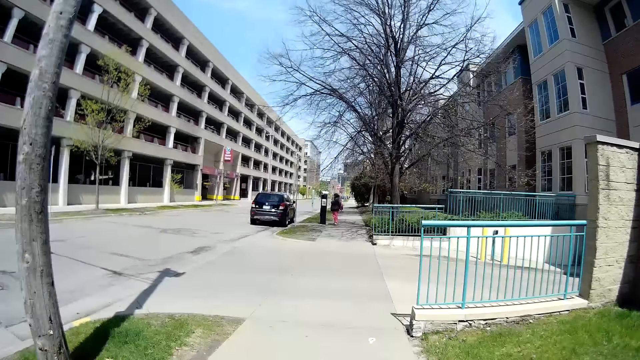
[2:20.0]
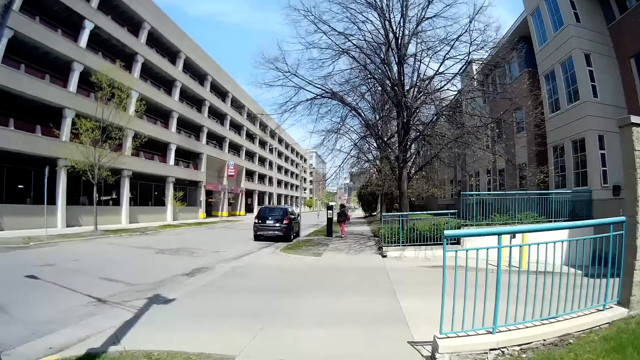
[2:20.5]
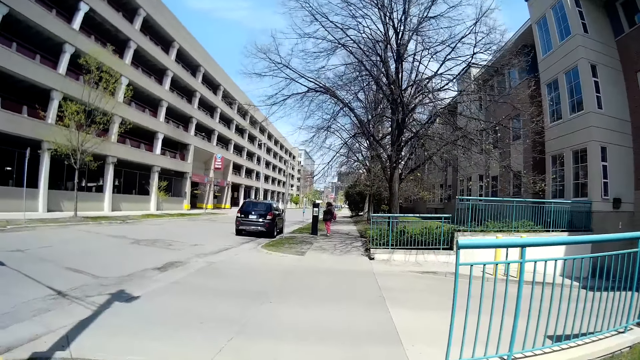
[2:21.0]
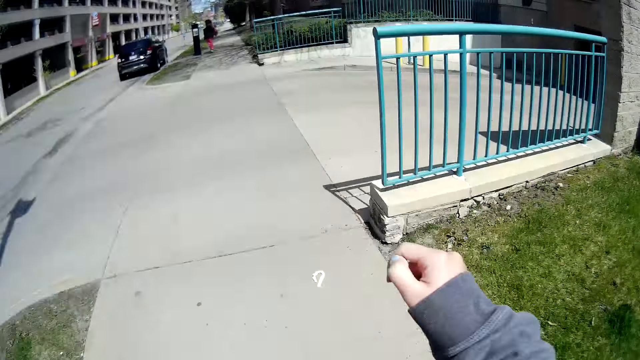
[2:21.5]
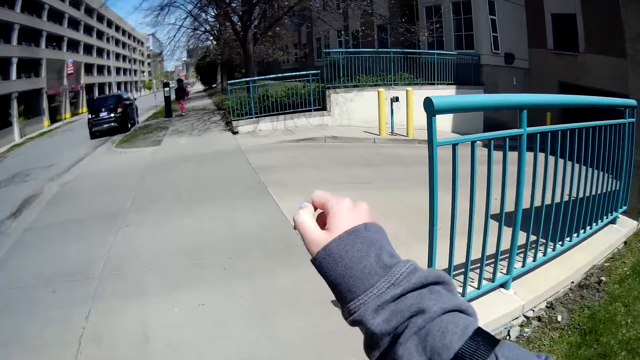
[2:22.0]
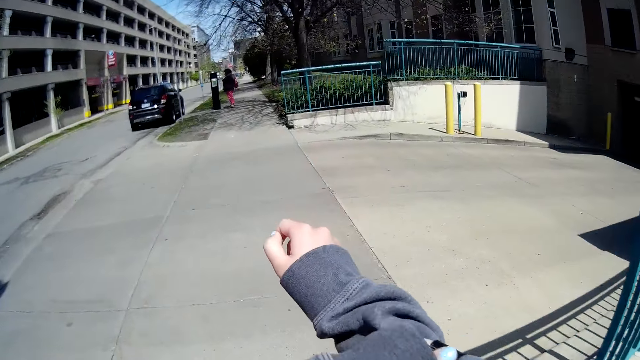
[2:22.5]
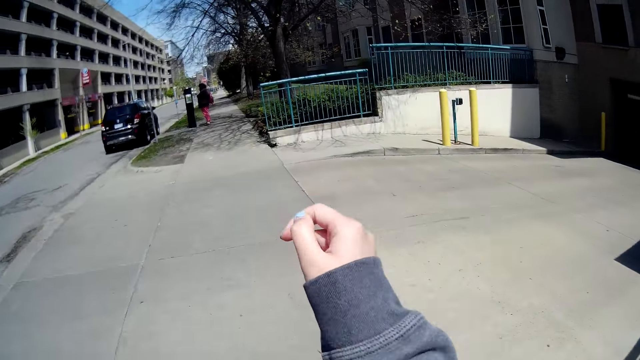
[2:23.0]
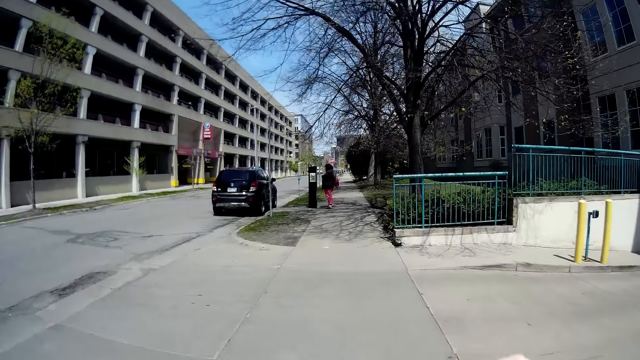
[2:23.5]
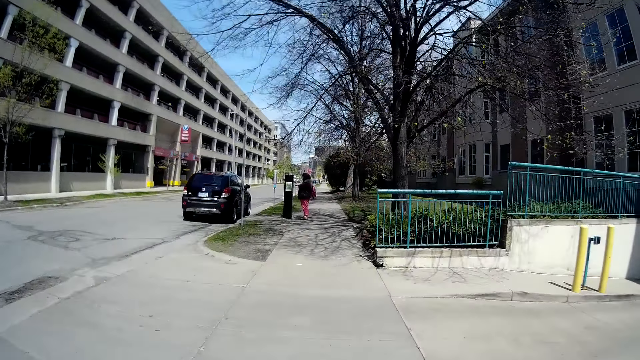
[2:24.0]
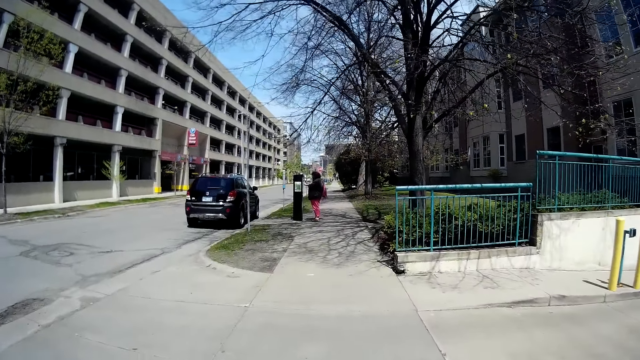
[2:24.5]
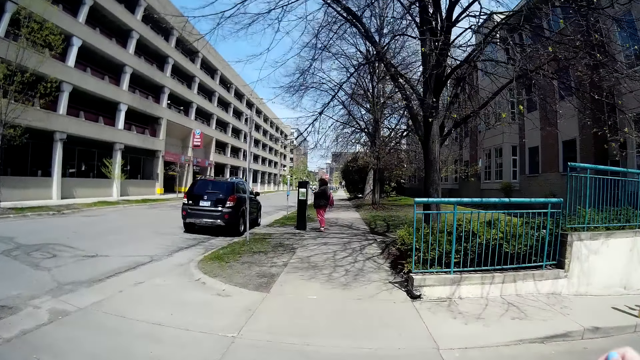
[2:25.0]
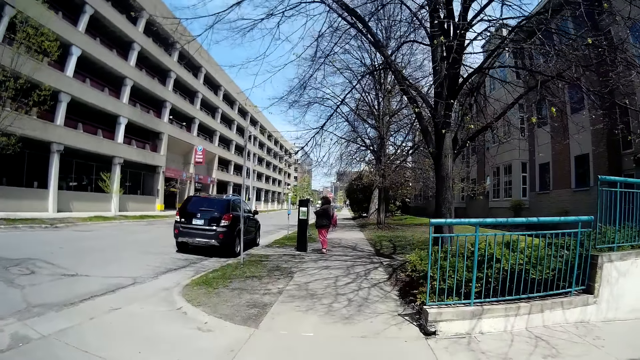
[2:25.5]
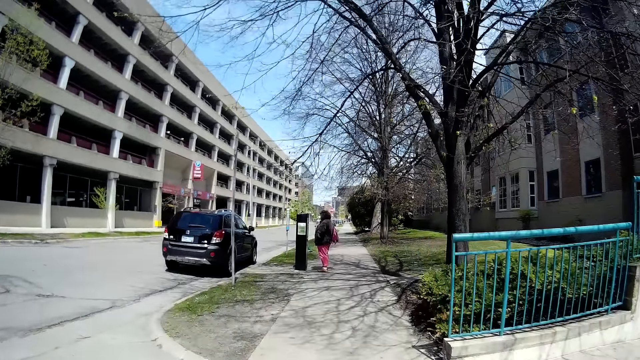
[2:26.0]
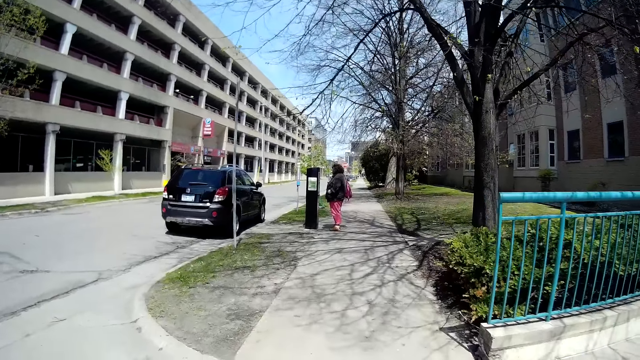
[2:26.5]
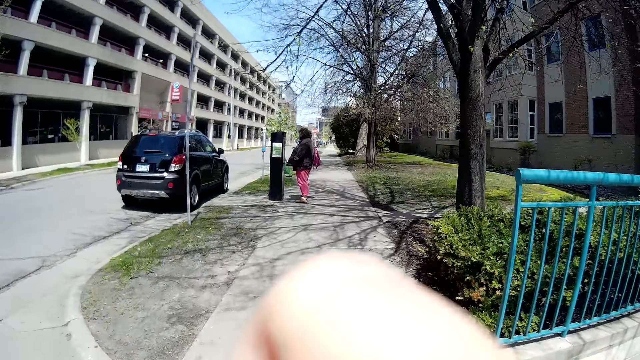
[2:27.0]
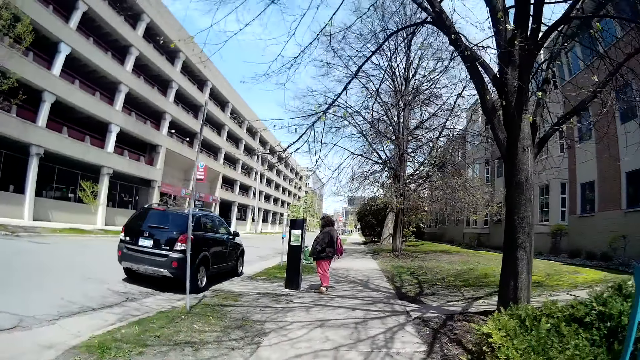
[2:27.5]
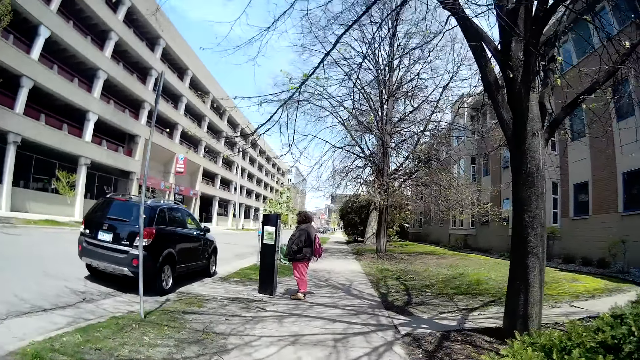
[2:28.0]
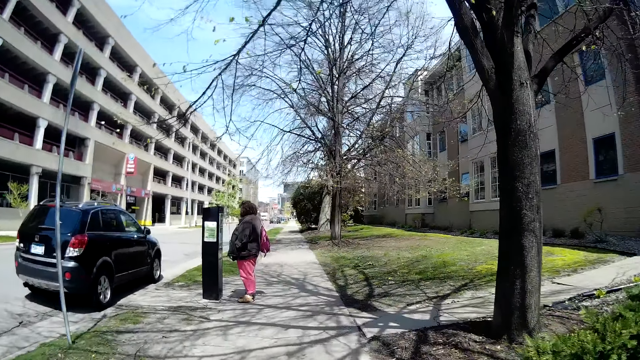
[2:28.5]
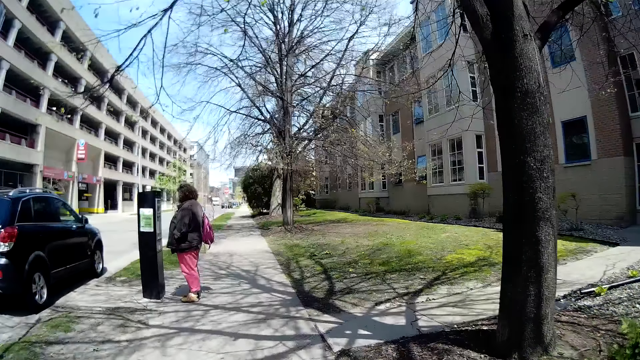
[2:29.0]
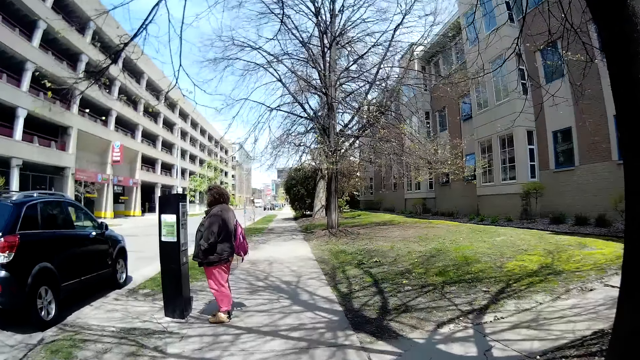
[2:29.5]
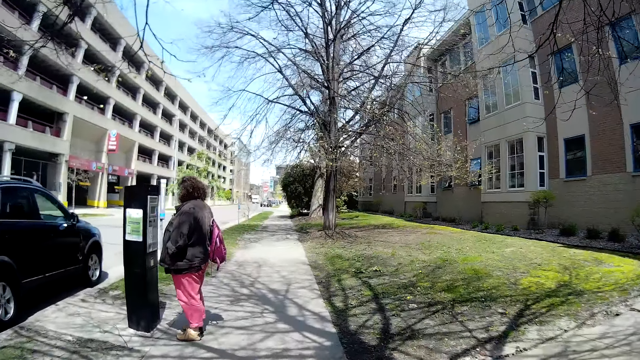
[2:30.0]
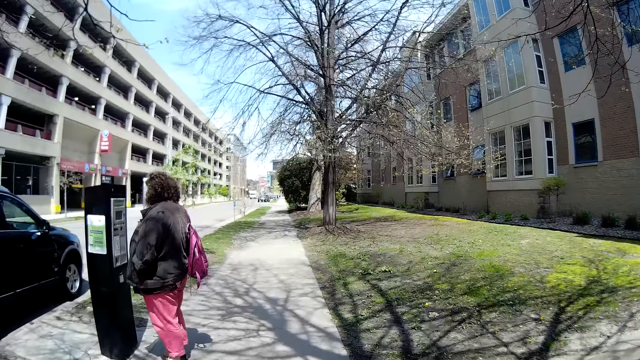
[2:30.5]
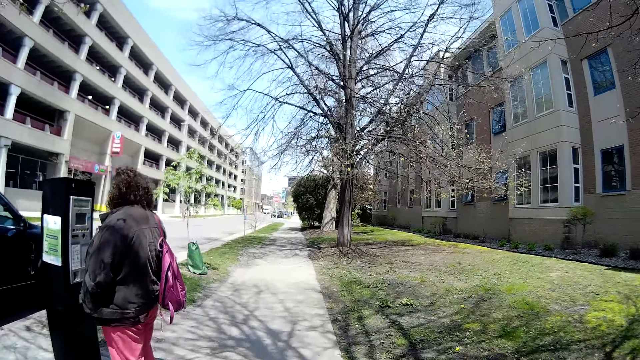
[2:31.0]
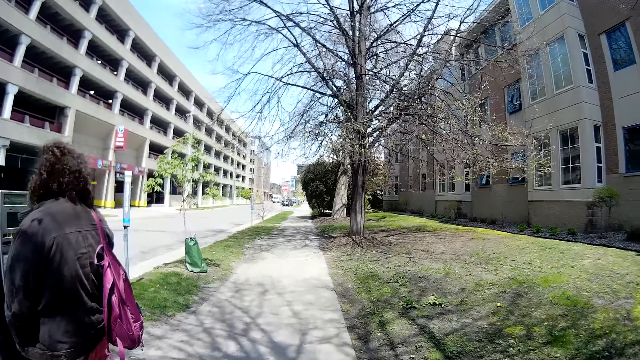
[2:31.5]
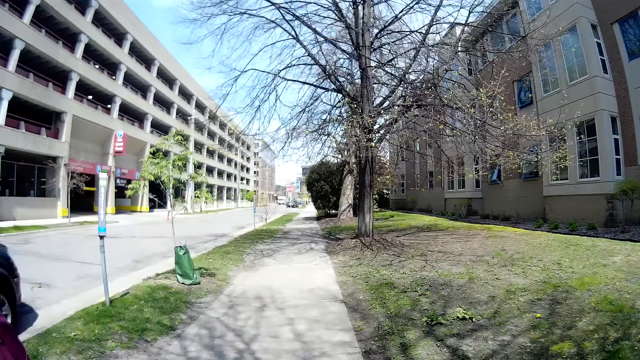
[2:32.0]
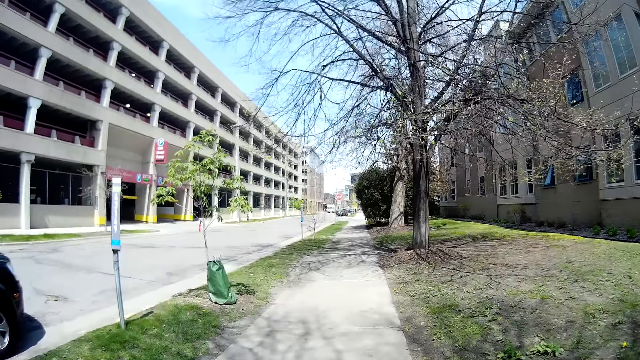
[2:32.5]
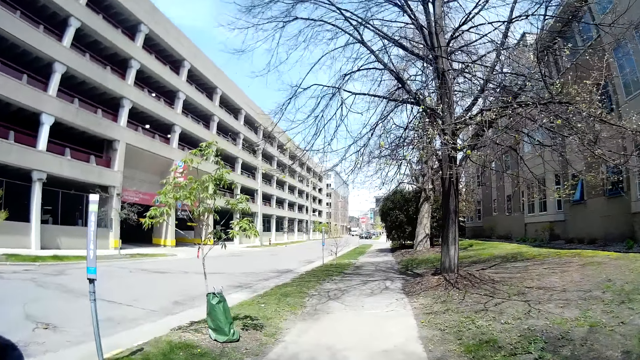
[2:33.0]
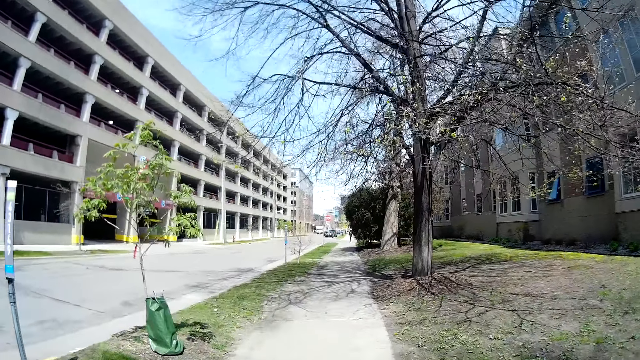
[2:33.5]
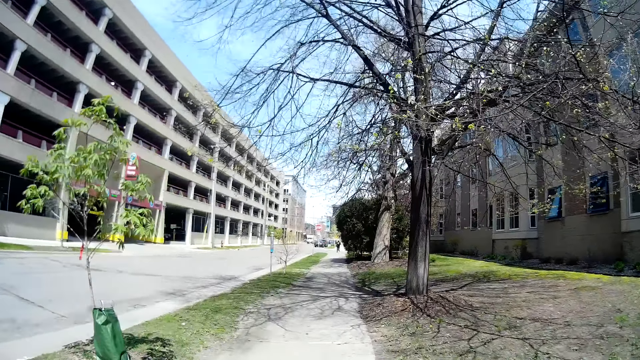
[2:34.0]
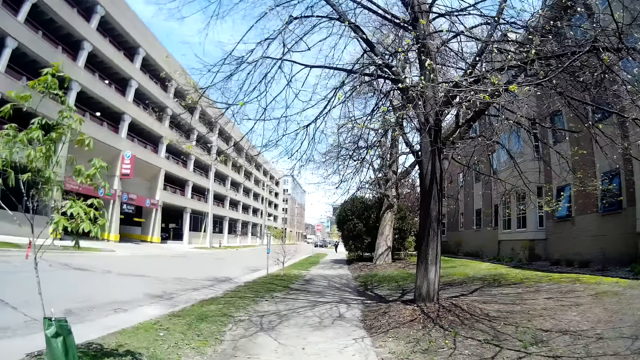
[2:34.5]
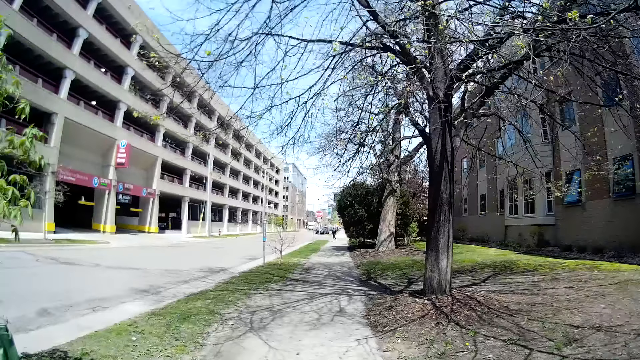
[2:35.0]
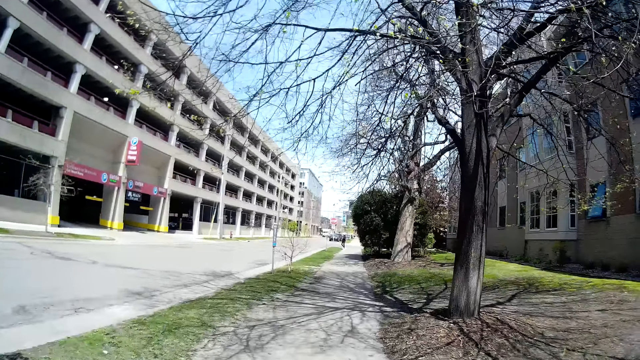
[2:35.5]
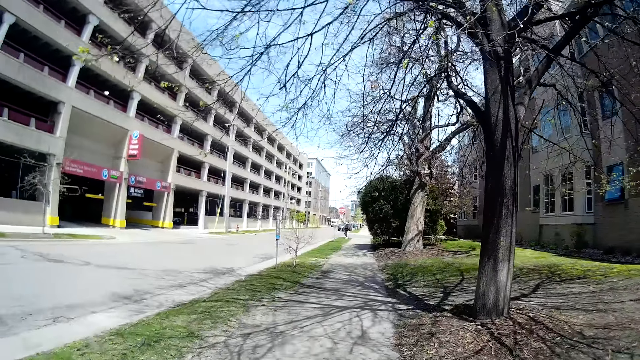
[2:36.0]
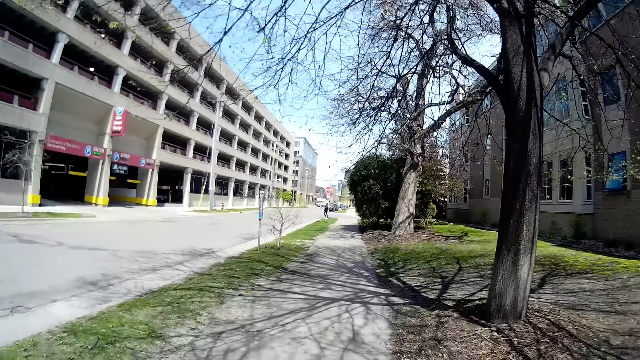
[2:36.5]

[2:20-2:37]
The camera wearer raises her right arm. She walks past a woman.

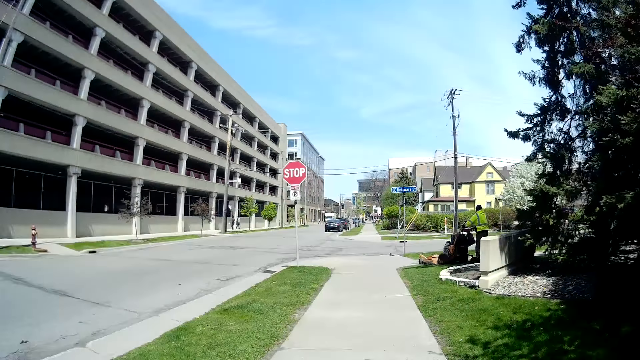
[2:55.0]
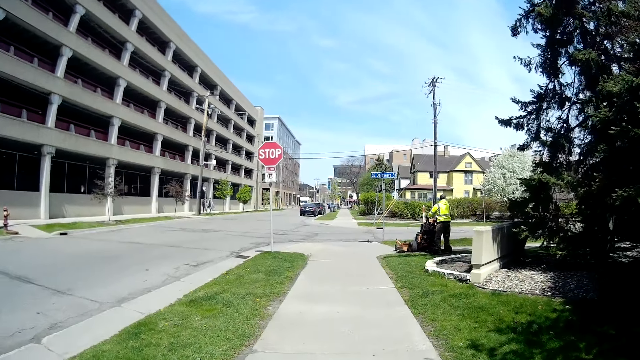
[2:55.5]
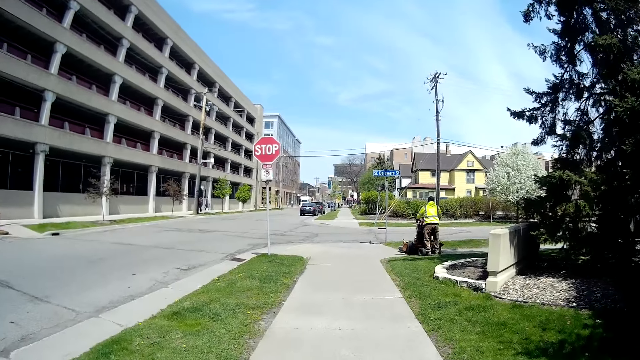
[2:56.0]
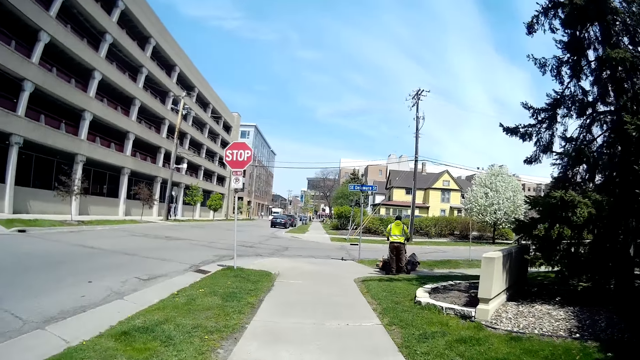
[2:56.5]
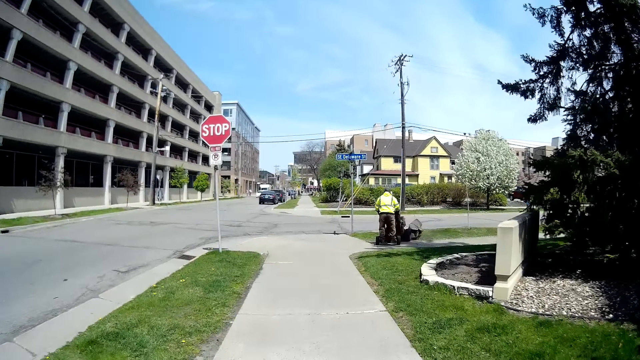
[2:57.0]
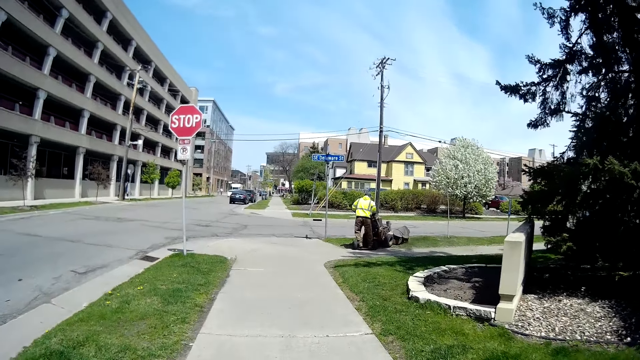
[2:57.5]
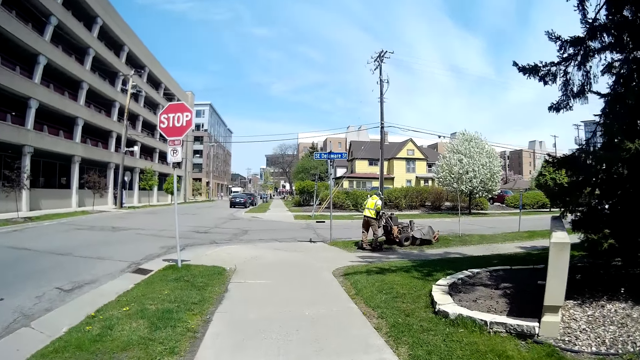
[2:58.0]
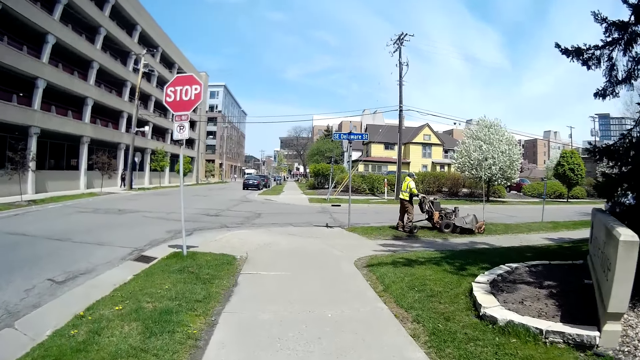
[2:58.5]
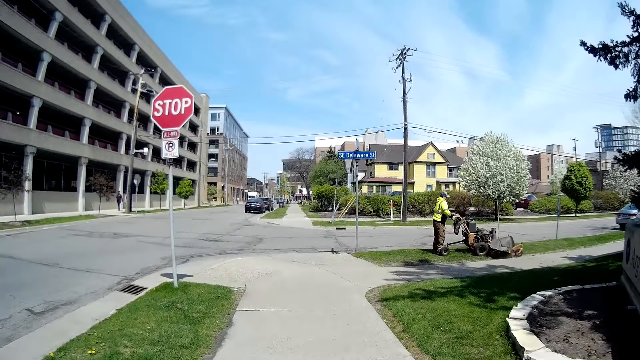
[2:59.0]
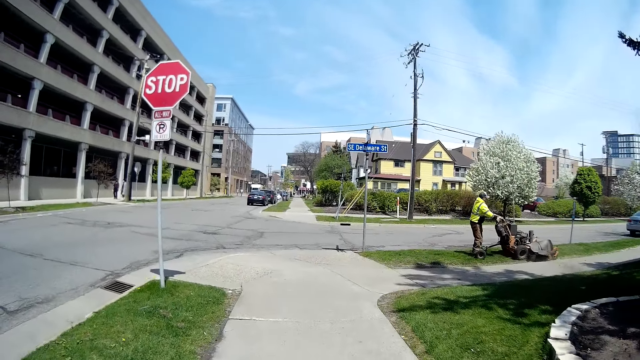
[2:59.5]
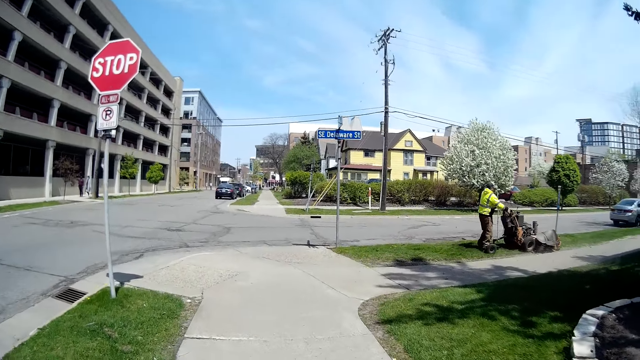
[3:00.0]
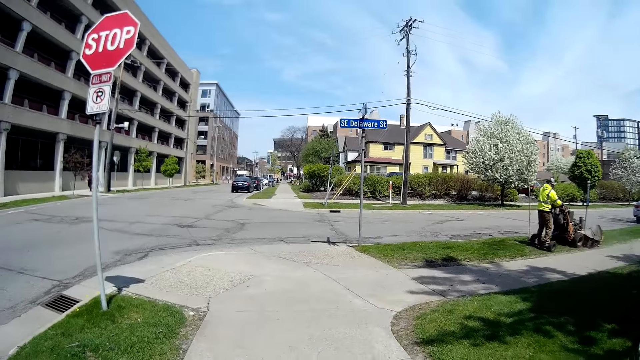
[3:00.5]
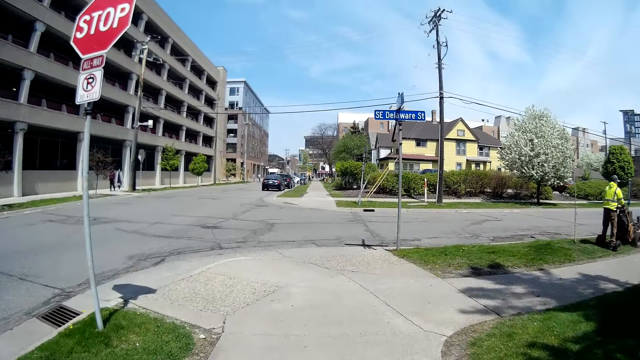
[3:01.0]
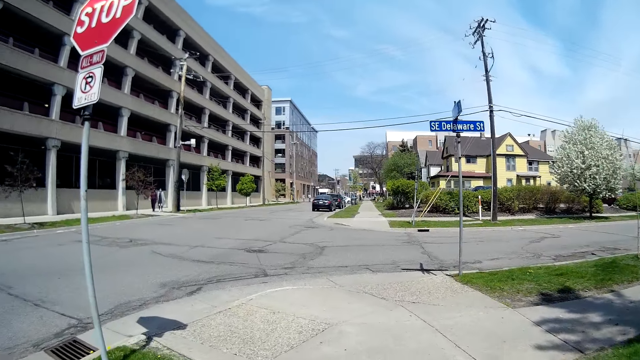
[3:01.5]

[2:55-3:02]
A man mows a lawn with a lawn mower in both hands.
